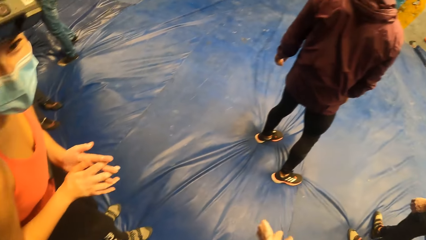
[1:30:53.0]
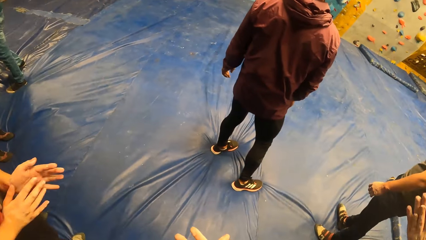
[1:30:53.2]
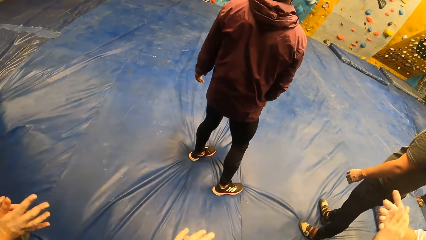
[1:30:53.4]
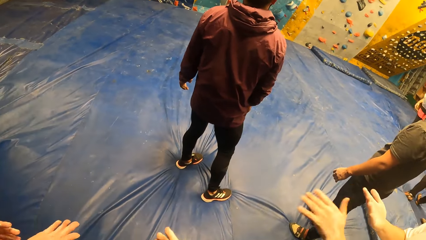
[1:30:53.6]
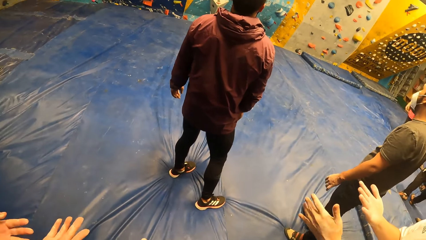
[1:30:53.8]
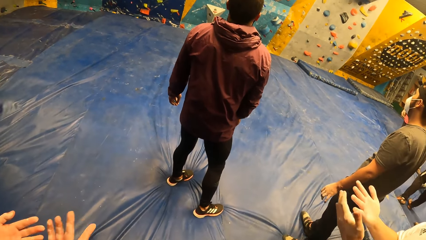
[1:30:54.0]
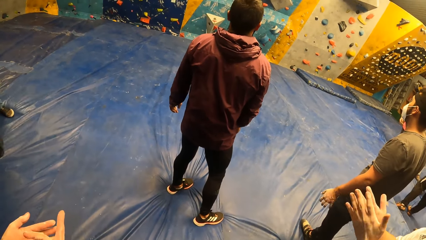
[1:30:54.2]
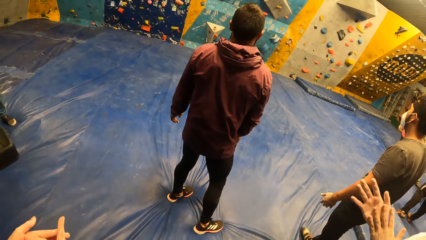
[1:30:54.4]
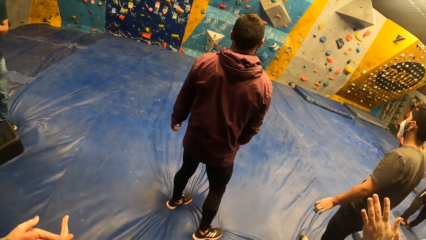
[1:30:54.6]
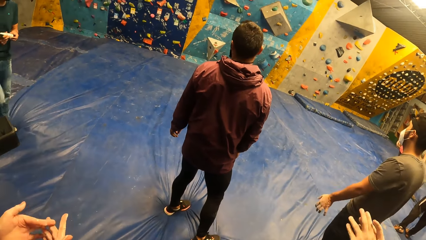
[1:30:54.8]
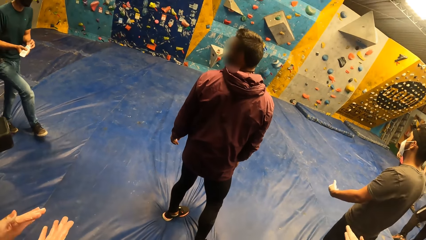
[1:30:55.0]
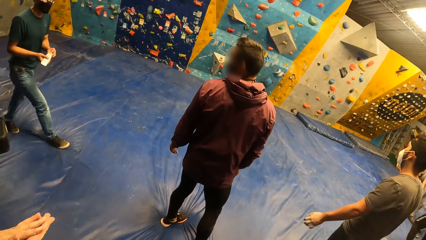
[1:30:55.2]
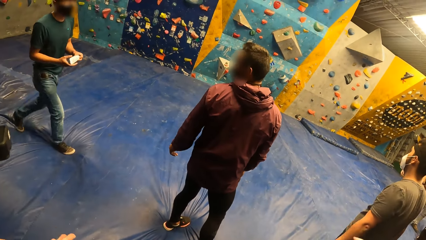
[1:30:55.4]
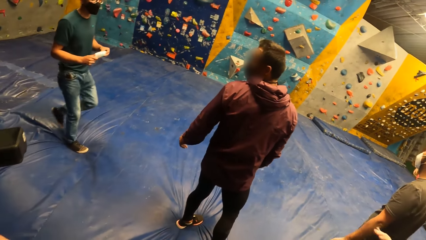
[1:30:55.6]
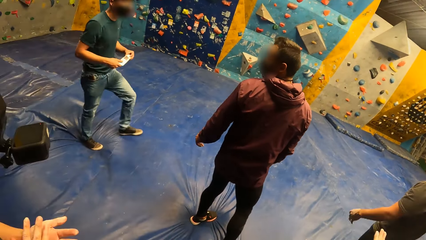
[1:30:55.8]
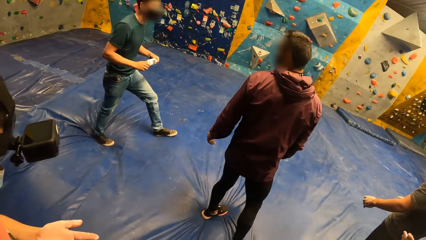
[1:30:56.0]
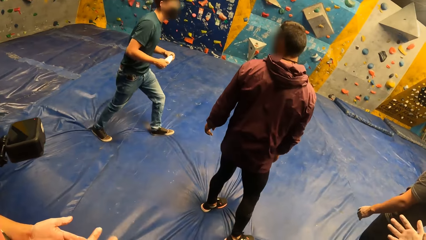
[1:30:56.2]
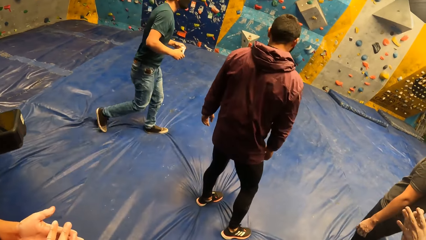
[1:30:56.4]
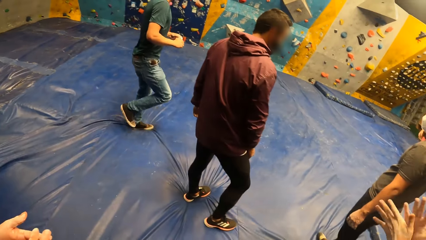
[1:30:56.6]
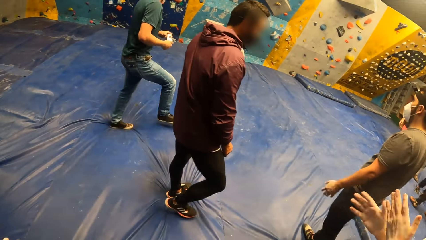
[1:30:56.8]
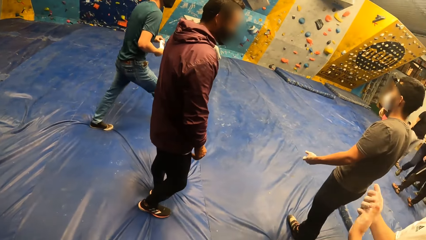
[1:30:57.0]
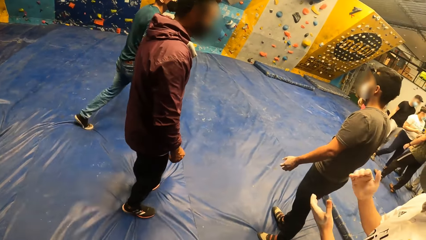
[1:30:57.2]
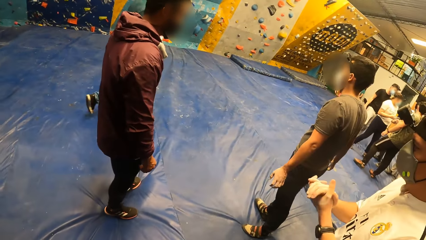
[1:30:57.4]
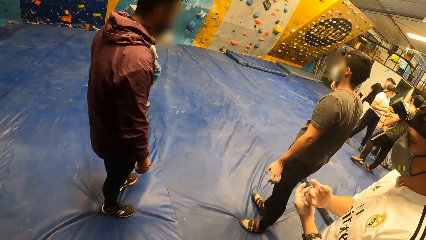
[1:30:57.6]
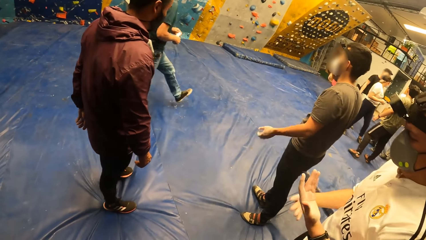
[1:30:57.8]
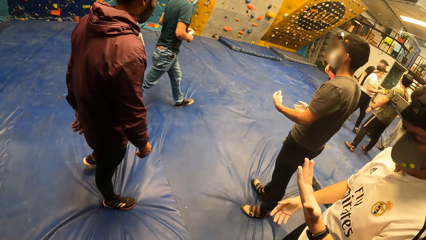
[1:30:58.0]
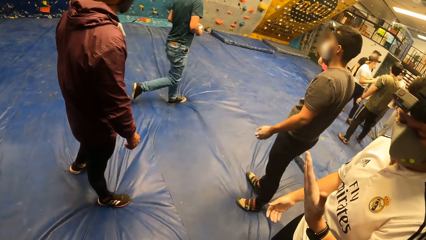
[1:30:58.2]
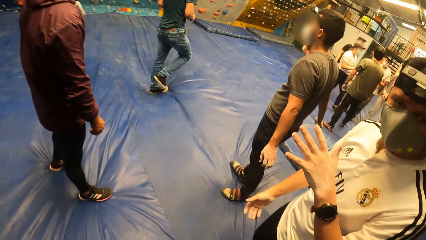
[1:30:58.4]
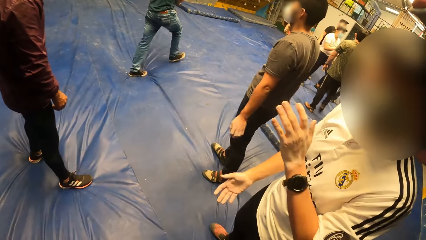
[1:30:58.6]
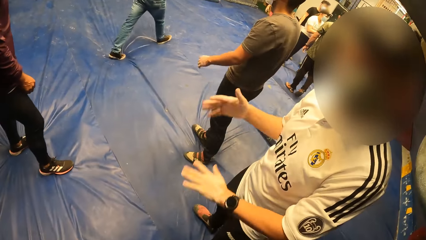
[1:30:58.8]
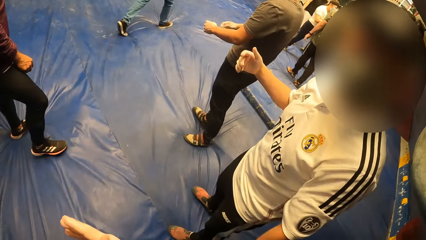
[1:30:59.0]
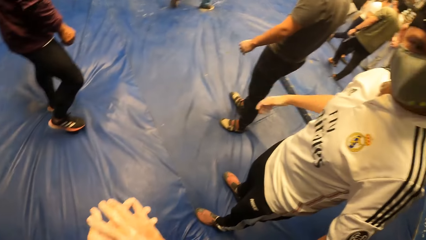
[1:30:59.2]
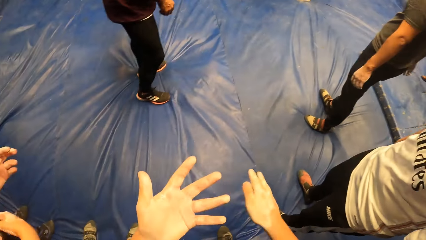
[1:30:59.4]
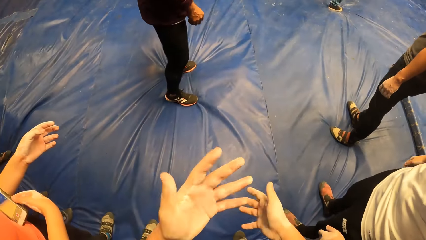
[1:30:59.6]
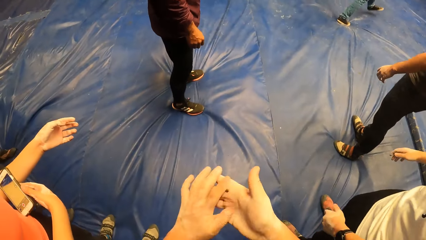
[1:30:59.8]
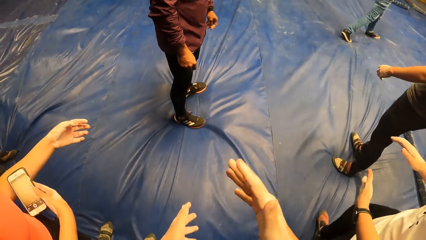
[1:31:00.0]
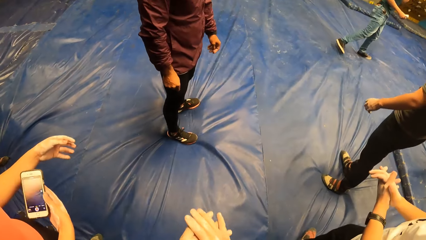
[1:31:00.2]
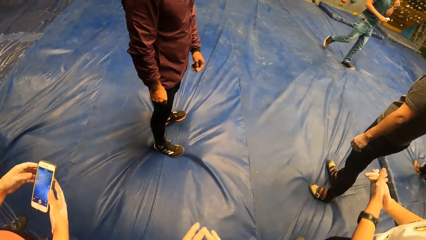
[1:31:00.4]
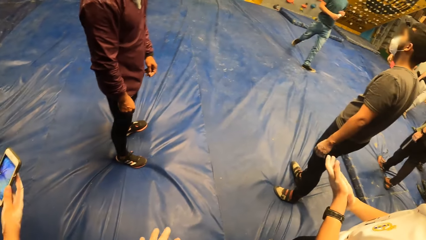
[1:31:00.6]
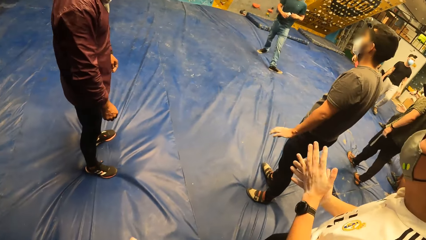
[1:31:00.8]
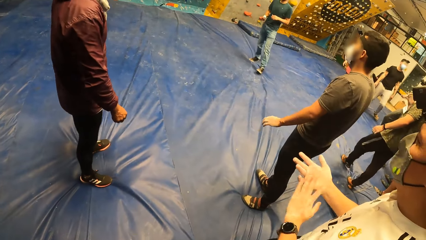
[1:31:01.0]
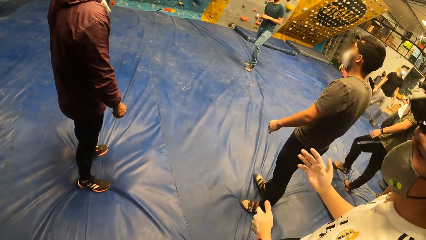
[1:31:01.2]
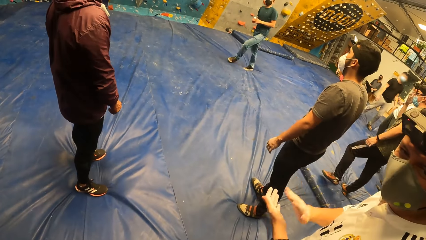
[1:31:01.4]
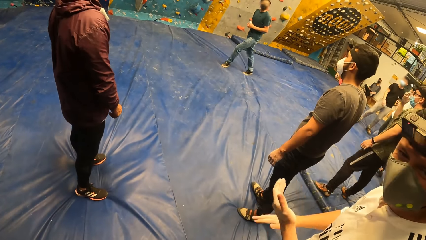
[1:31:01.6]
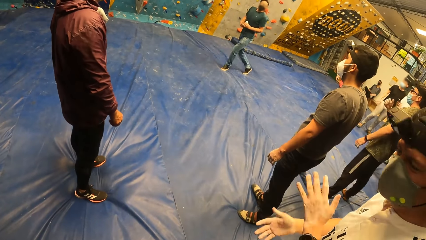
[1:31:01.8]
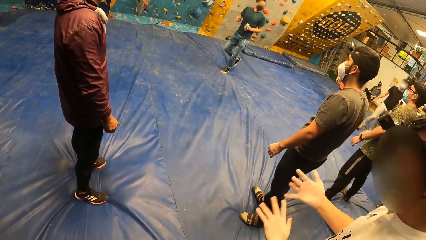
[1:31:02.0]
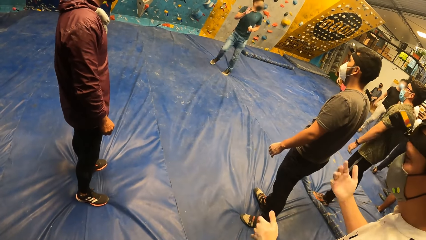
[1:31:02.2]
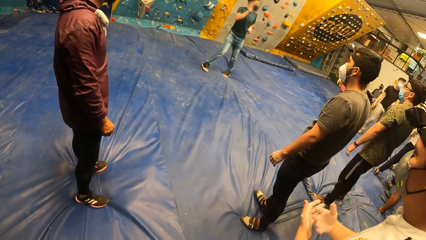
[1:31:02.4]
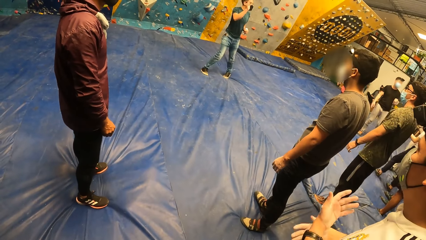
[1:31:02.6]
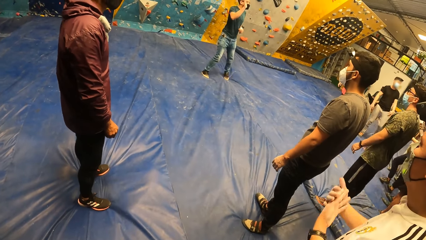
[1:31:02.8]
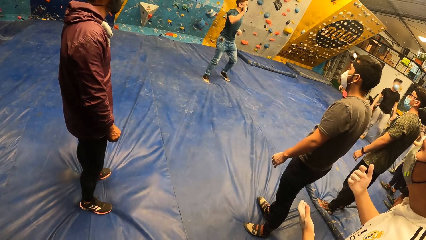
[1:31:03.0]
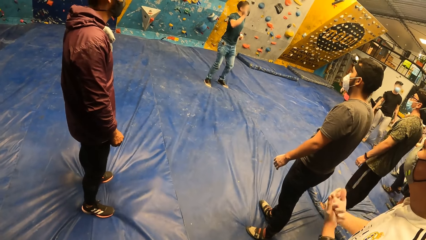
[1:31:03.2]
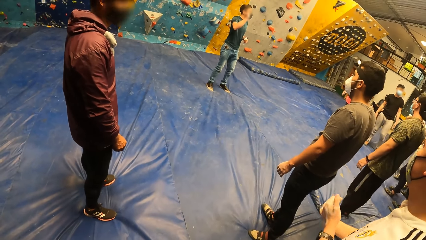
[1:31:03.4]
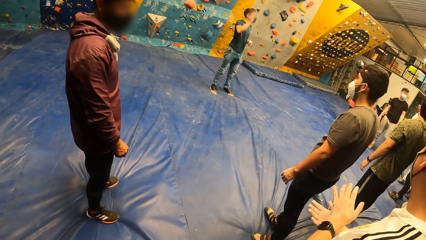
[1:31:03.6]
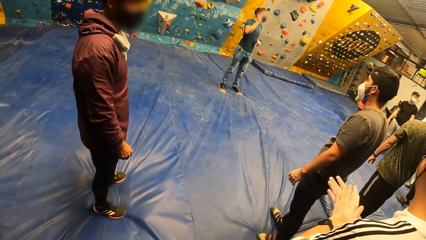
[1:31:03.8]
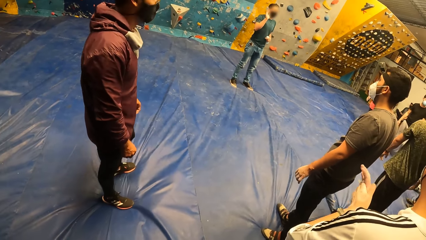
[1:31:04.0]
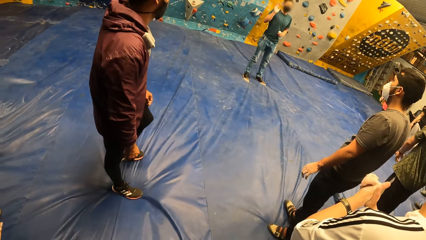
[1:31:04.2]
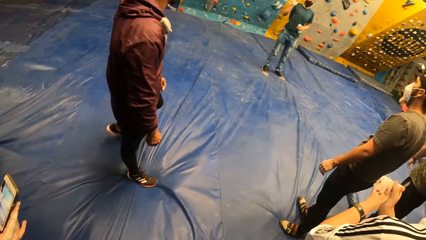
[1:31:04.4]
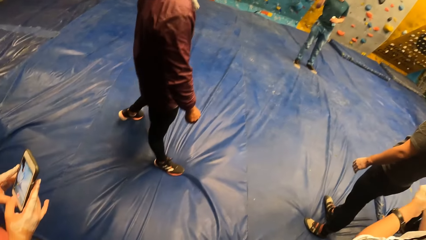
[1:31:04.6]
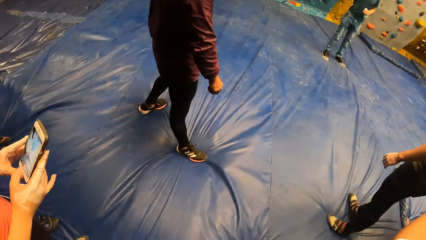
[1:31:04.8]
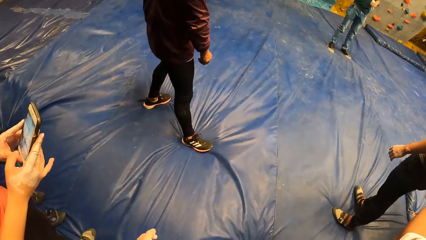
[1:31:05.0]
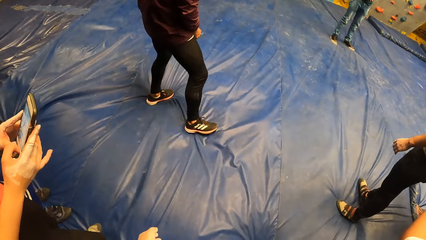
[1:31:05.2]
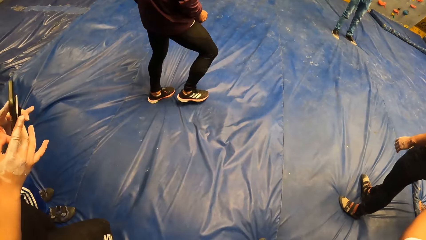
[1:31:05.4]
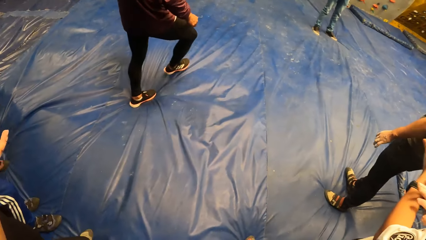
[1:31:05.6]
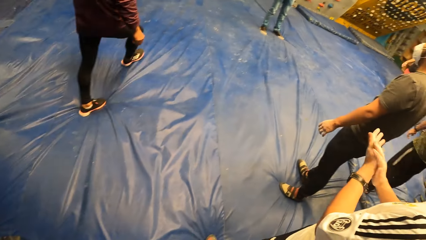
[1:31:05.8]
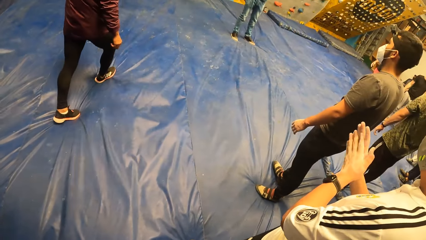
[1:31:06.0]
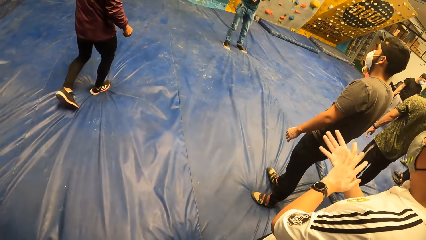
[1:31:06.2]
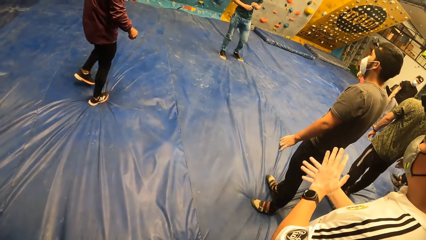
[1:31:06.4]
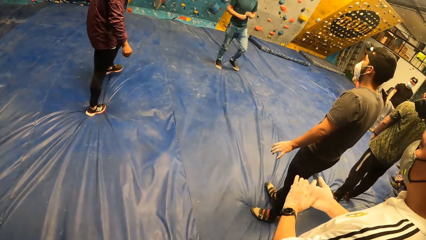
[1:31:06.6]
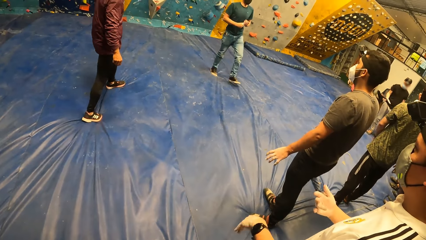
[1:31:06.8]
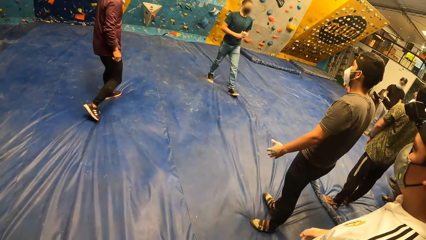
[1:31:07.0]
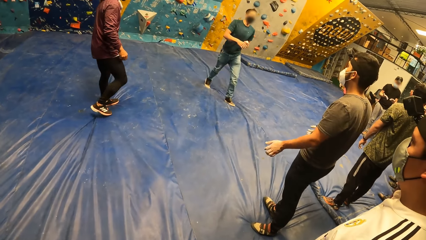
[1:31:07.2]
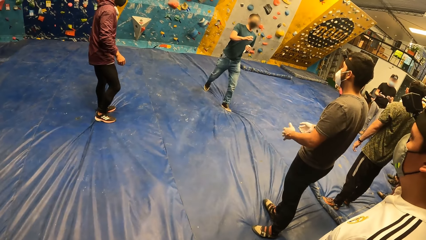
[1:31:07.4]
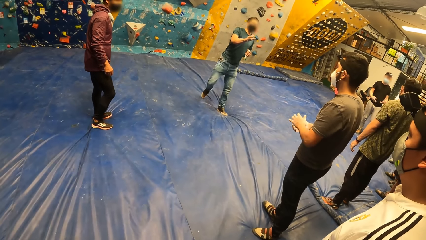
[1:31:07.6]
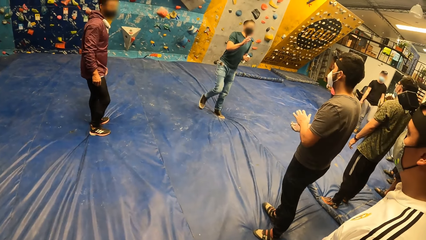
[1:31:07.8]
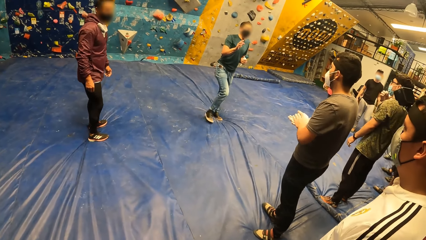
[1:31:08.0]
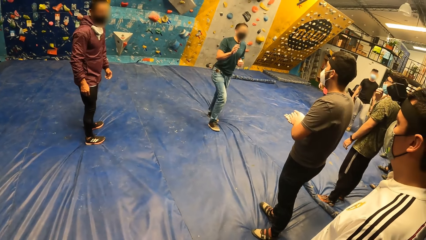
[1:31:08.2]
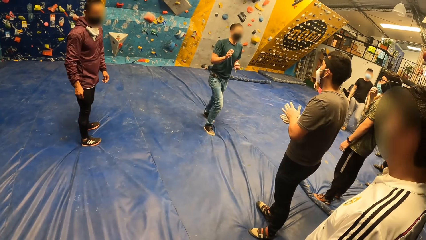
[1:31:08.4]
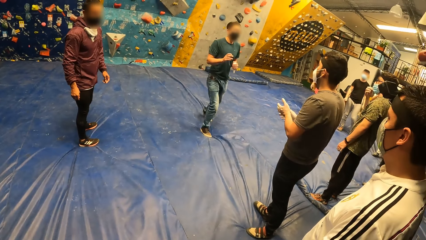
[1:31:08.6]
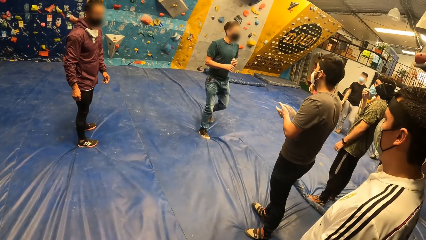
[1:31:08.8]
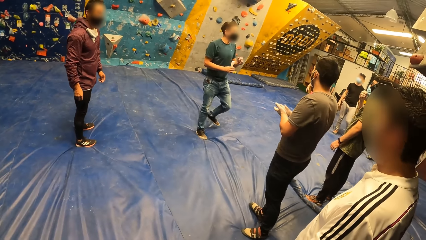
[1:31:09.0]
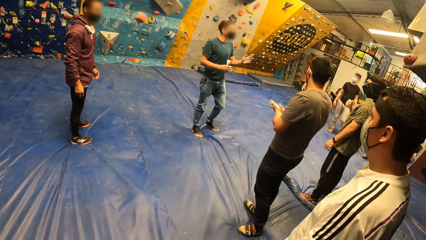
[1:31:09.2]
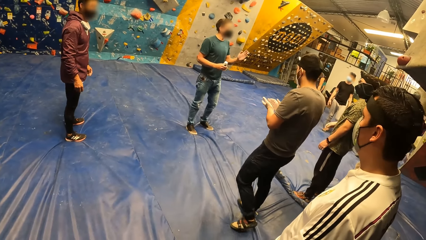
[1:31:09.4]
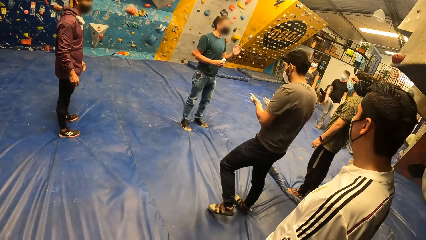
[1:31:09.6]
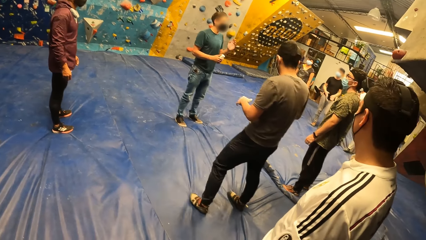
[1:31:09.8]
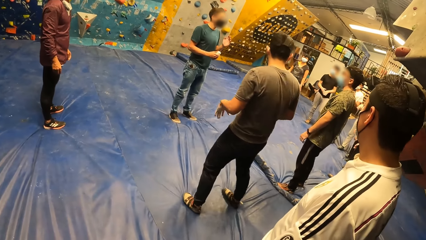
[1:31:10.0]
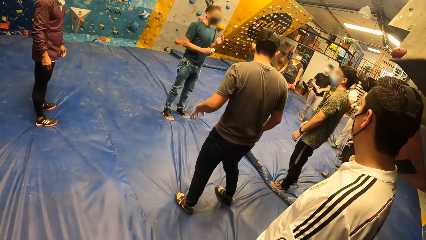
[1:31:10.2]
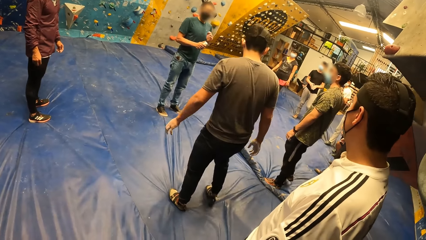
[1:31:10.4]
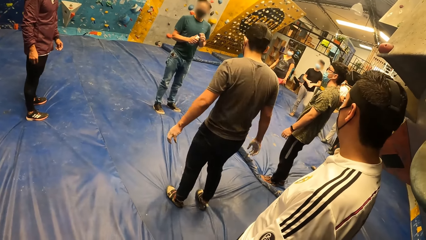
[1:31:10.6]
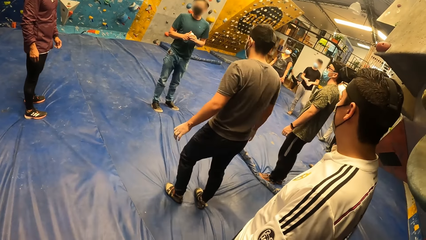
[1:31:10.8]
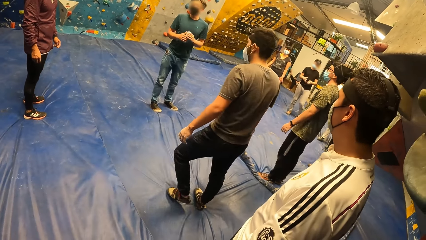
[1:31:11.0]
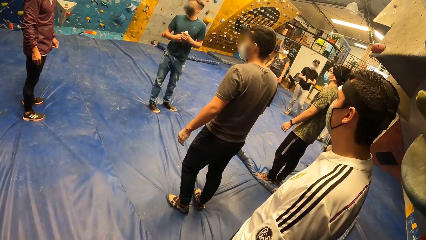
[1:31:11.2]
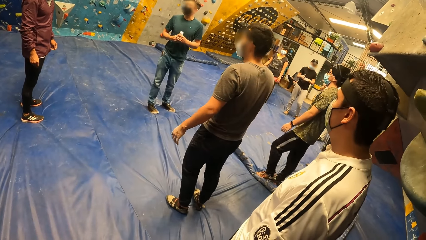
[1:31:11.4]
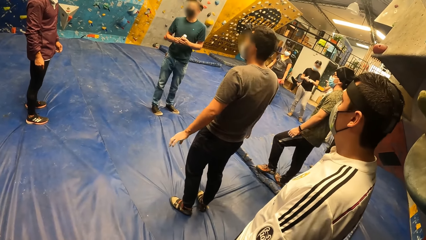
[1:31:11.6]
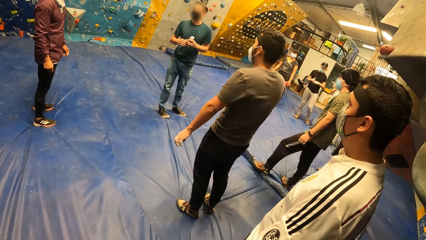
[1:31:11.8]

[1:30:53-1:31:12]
The camera wearer looks around. The instructor interacts with the group of people in the bouldering arena. The woman holds up her phone with both hands.
